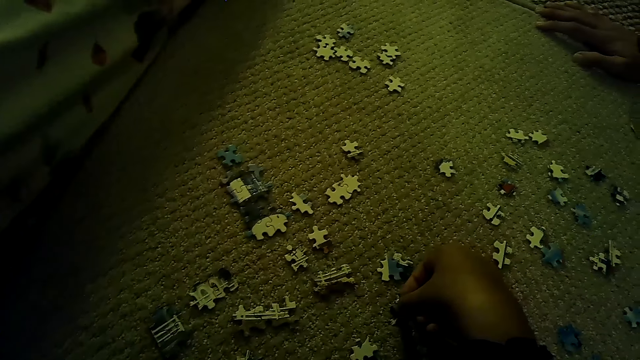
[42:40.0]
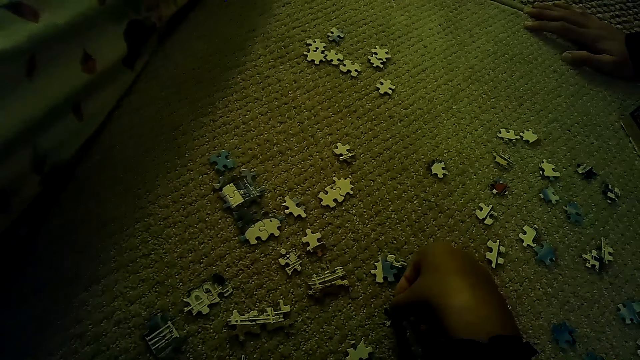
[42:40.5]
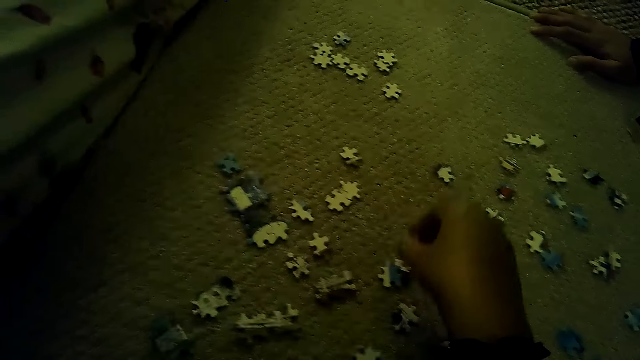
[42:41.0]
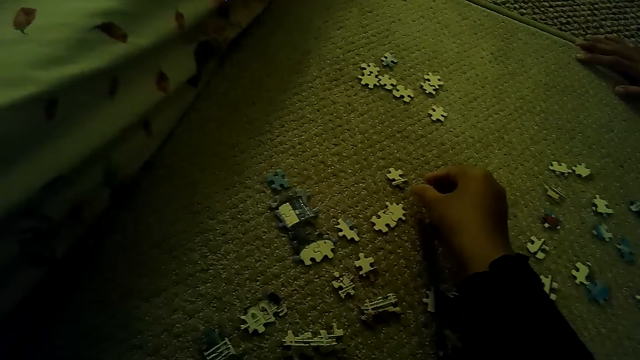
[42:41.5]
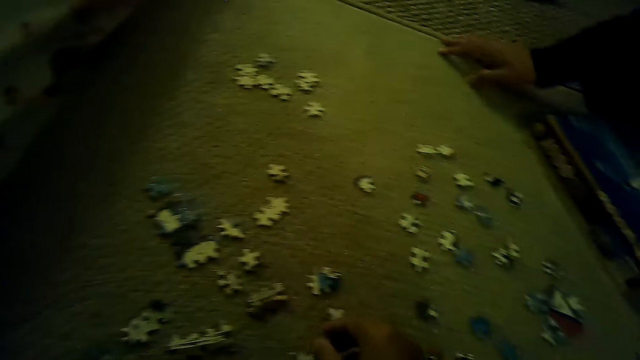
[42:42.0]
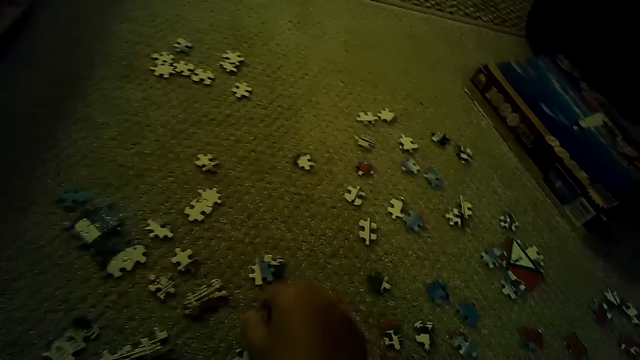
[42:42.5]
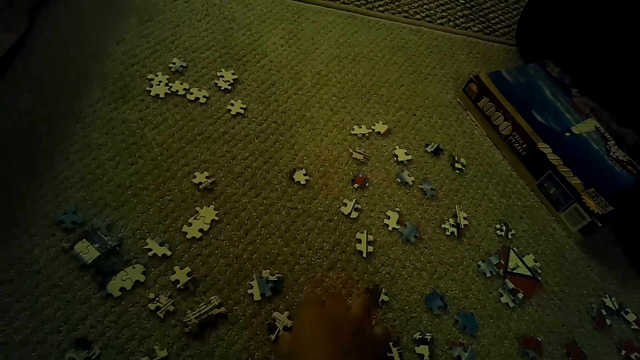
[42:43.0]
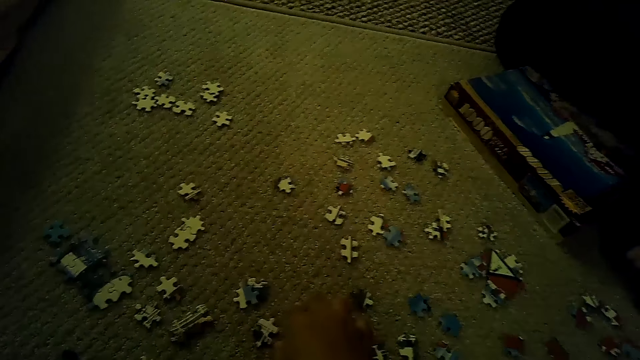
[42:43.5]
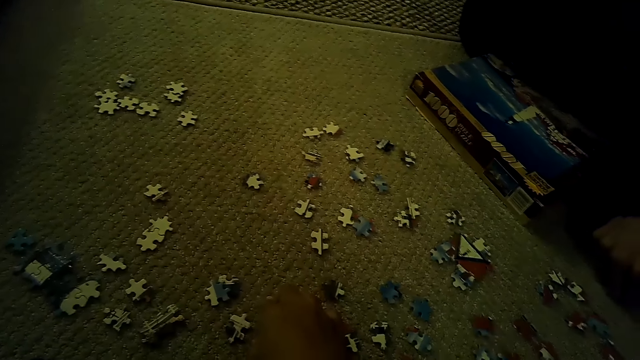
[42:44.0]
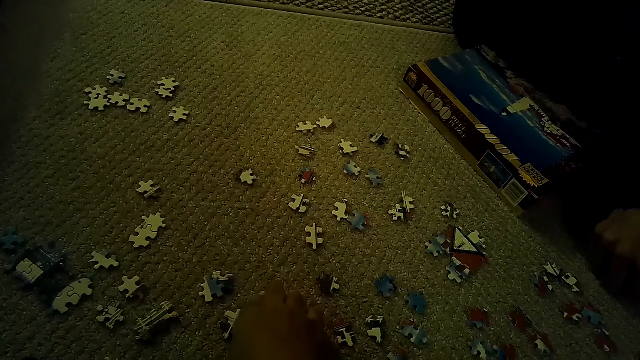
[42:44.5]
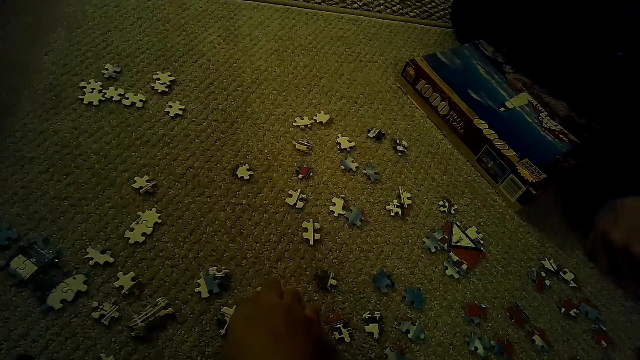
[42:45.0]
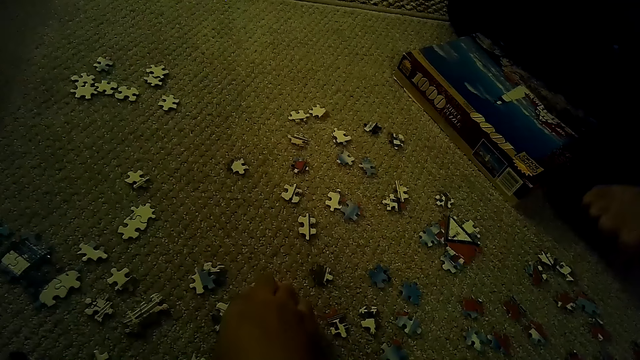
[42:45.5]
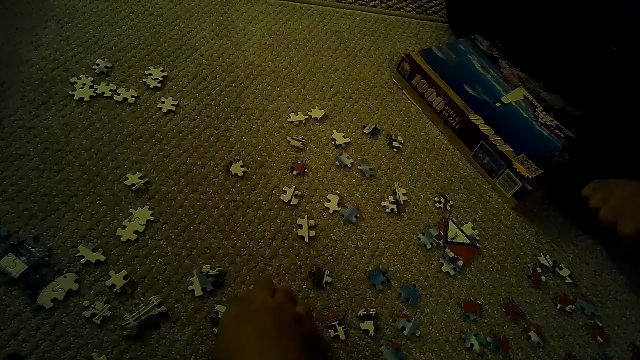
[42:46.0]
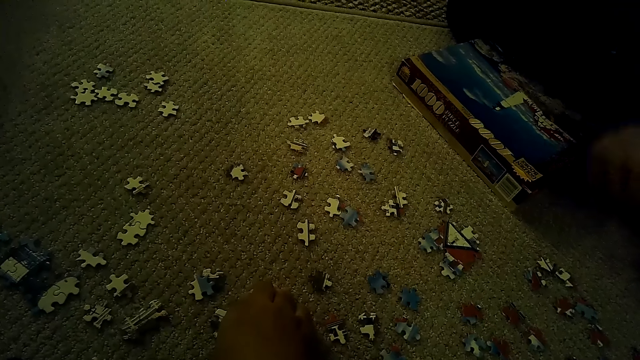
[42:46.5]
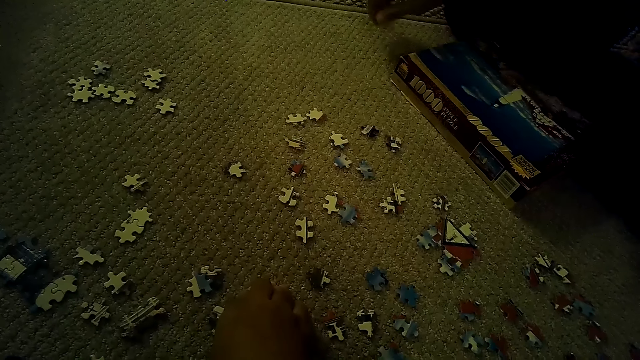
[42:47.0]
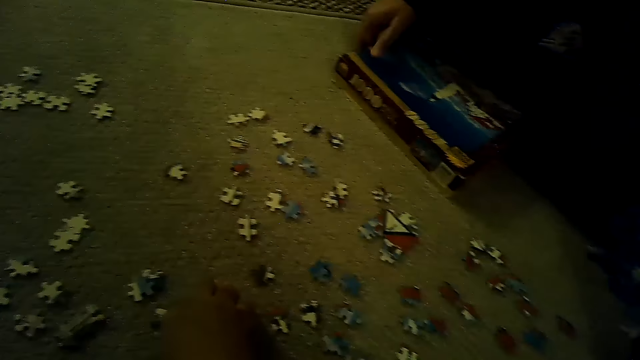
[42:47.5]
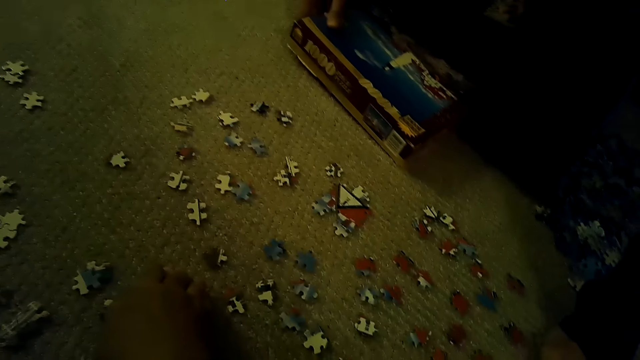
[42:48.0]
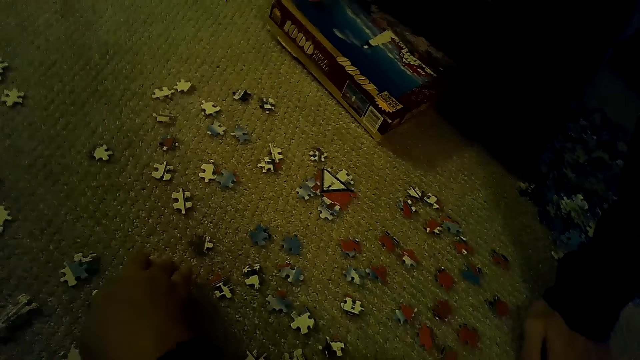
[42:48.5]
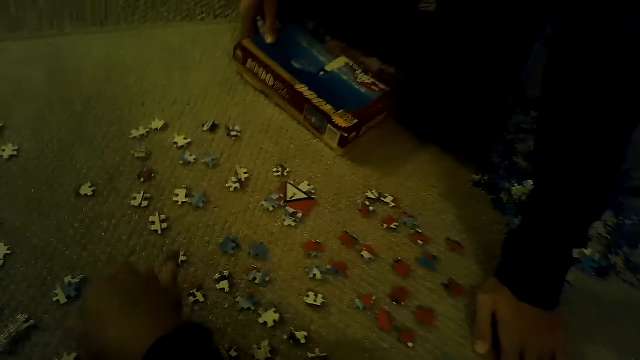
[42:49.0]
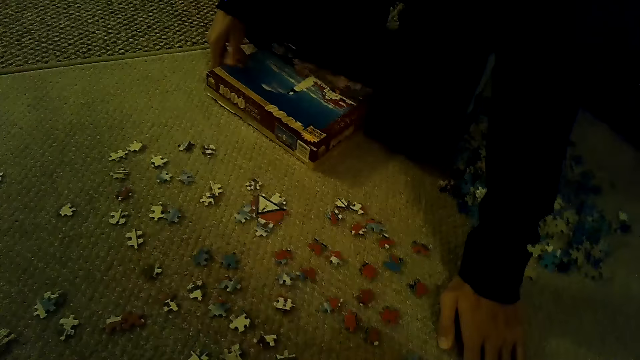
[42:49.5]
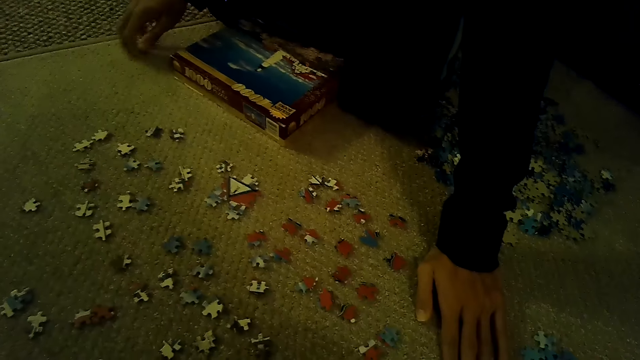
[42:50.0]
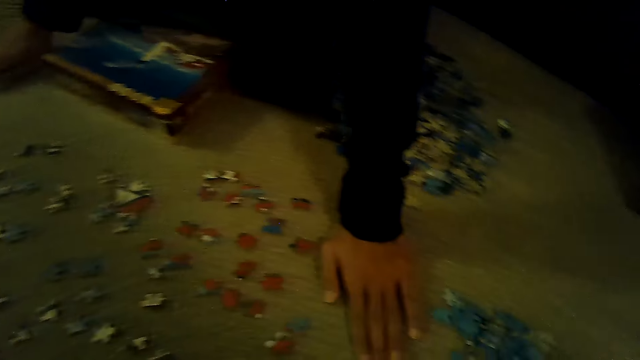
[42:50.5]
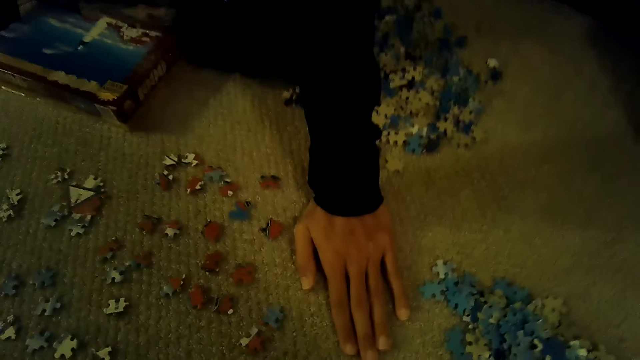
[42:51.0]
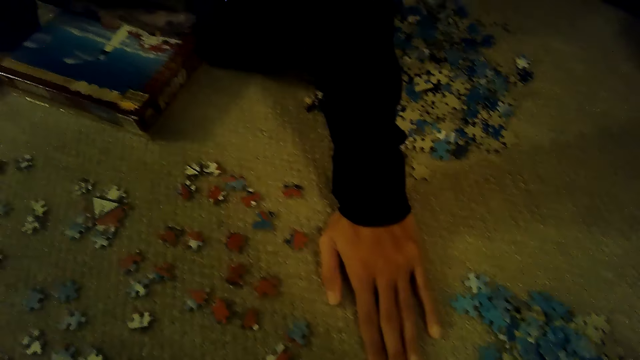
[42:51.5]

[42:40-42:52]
The camera wearer puts a puzzle piece down. They play the jigsaw puzzle on the floor. They pick the puzzle piece. A person moves the hand. The person holds the box. The camera wearer moves the hand.

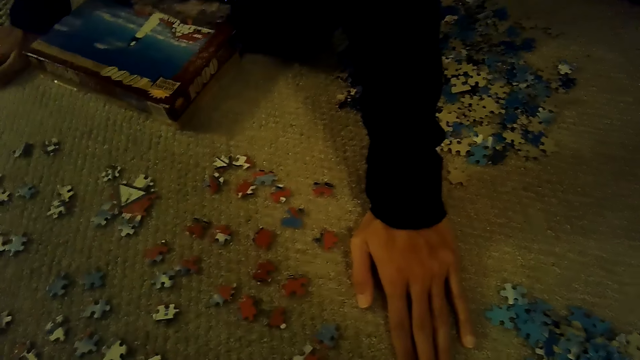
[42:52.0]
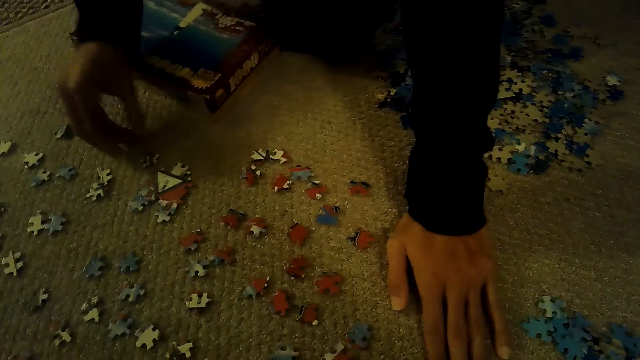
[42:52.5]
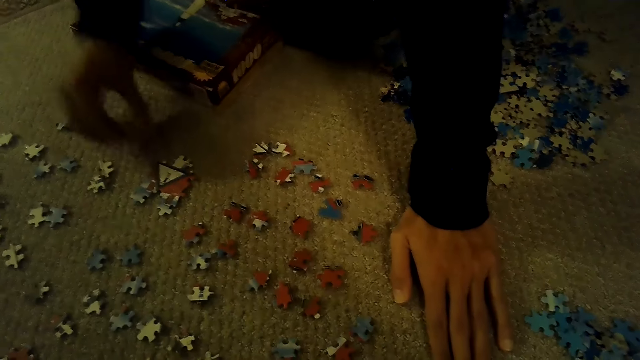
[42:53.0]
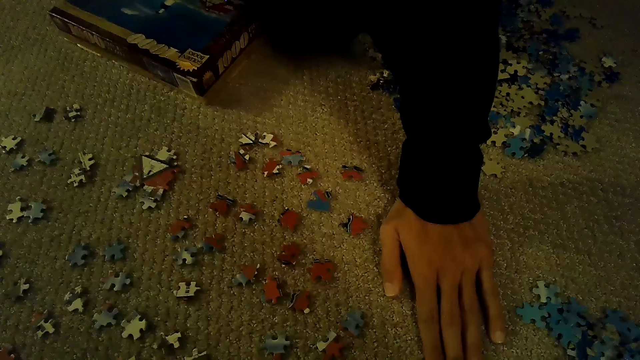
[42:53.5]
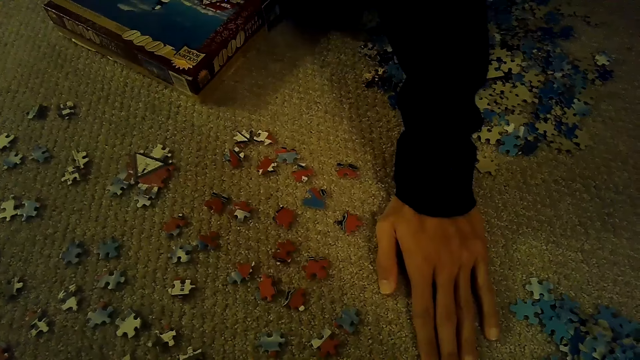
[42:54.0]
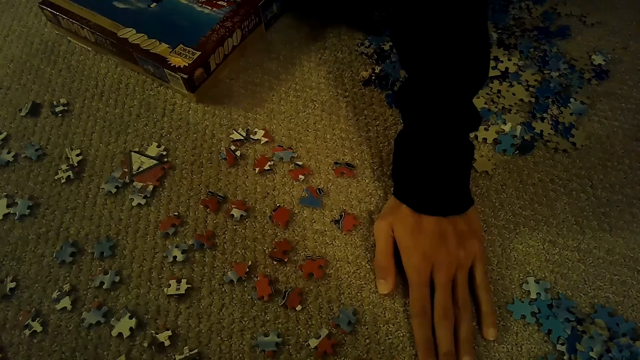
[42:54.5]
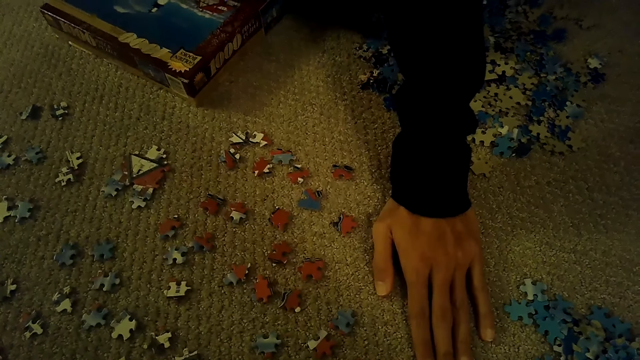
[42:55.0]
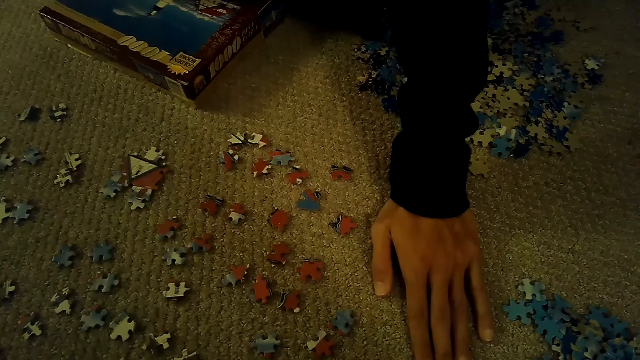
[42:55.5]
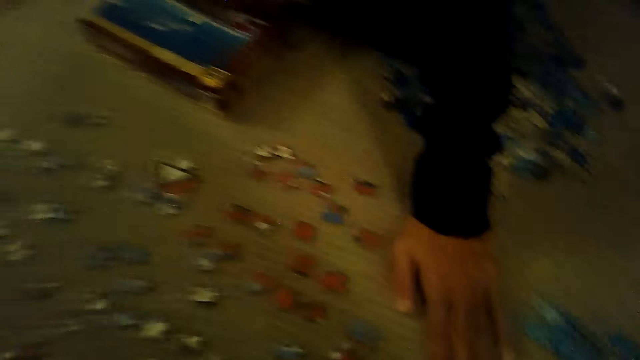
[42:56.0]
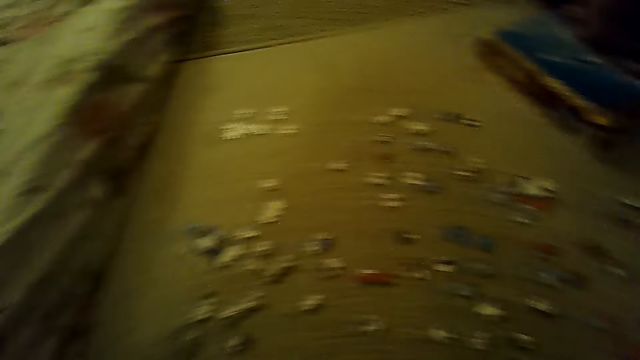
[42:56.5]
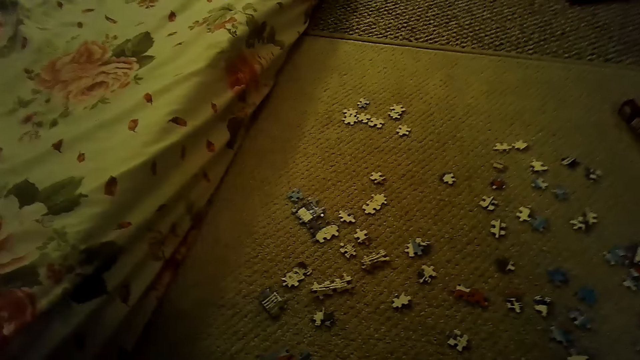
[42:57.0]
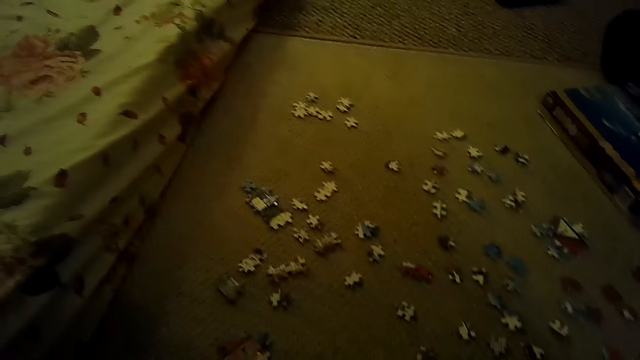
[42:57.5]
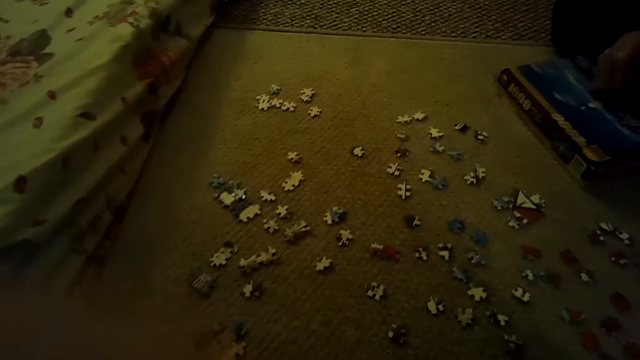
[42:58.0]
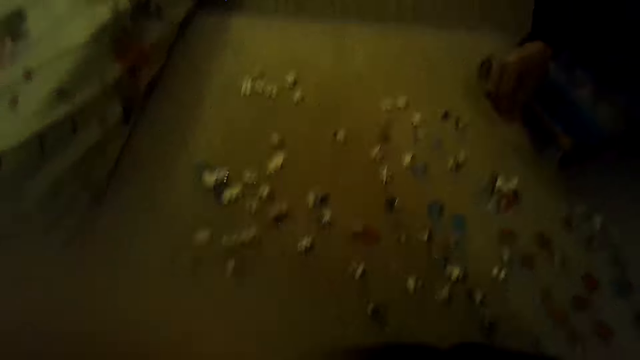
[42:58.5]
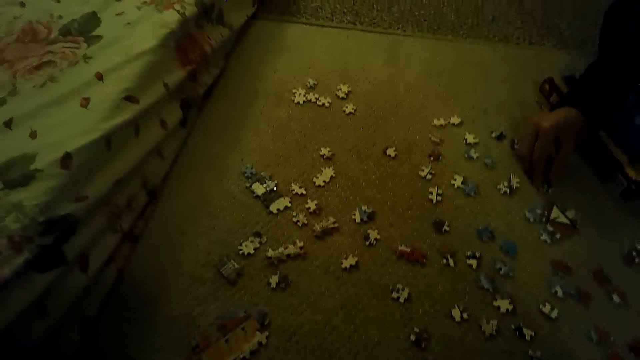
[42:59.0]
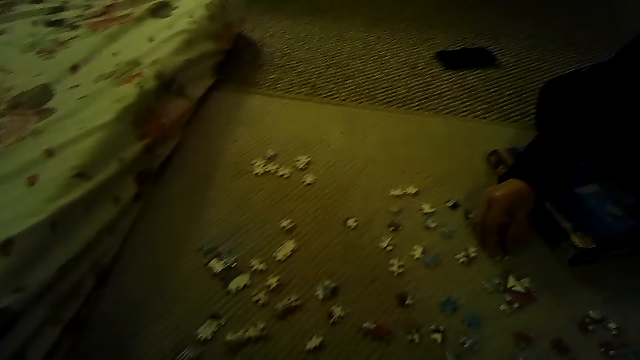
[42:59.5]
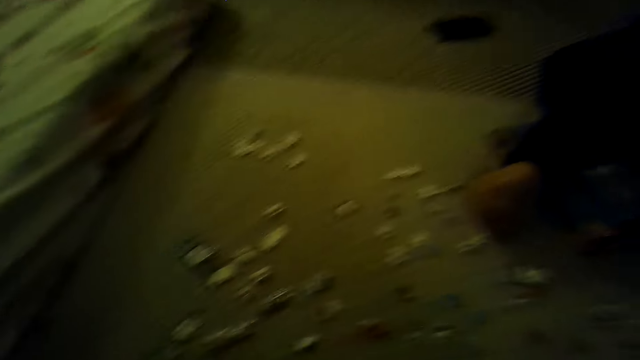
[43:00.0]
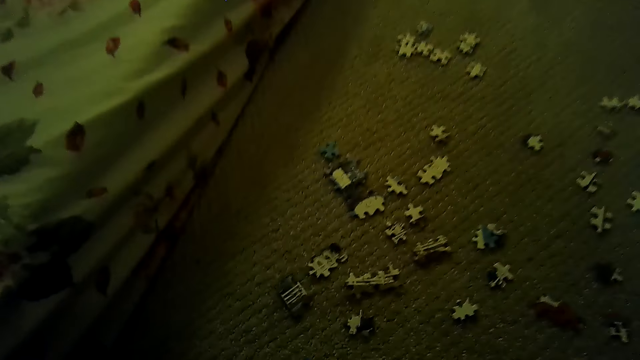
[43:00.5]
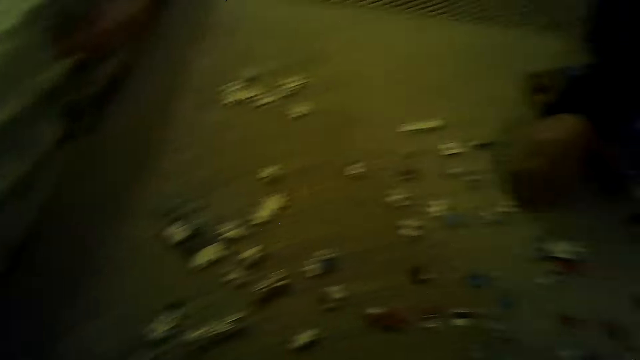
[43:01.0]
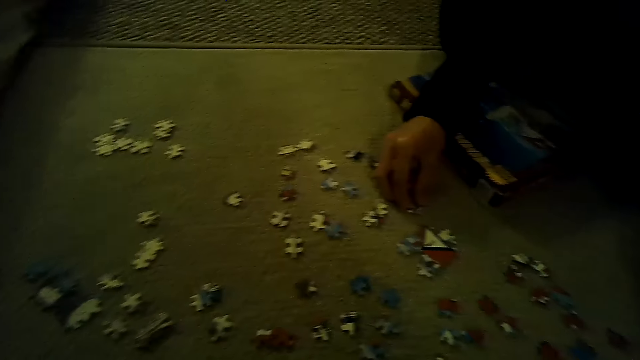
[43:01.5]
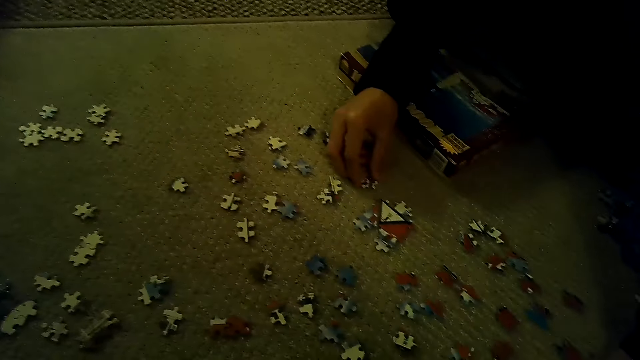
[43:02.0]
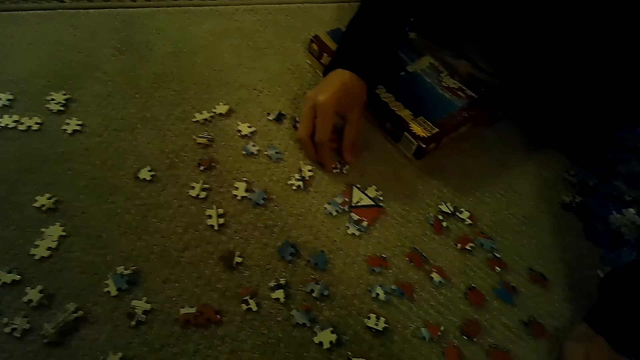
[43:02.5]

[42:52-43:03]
A person touches the floor. The person plays a jigsaw puzzle on the floor and picks a puzzle piece. The person picks a puzzle piece again.
